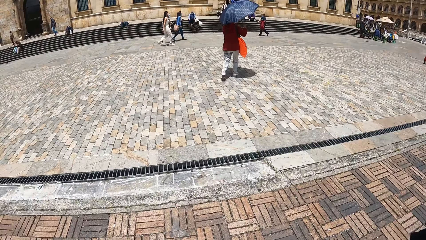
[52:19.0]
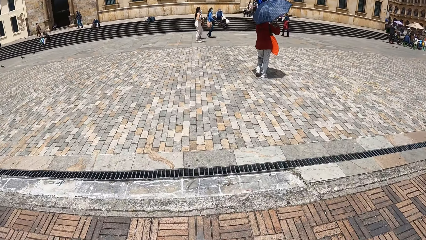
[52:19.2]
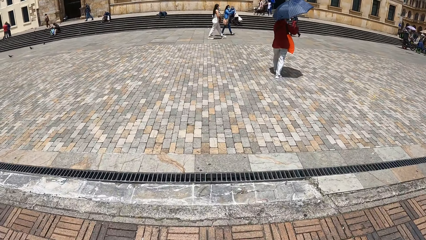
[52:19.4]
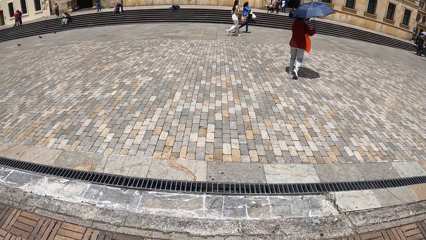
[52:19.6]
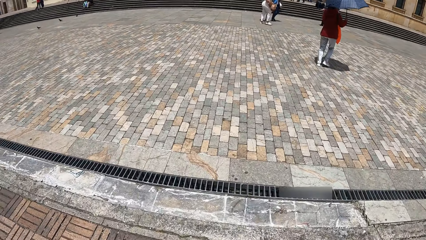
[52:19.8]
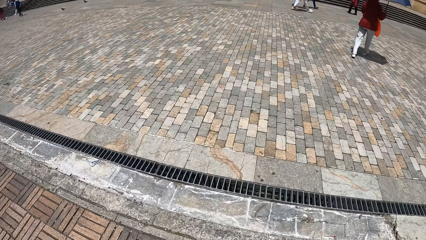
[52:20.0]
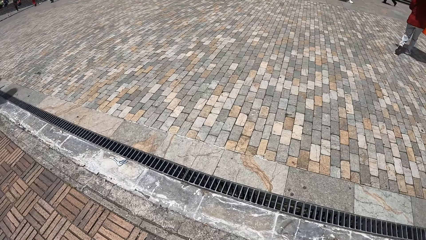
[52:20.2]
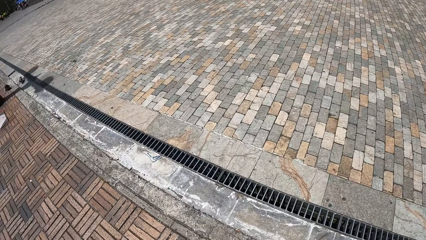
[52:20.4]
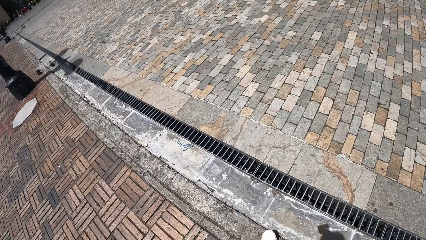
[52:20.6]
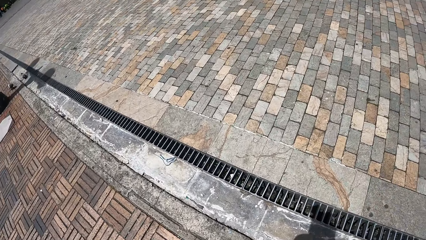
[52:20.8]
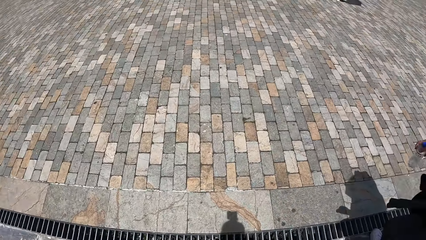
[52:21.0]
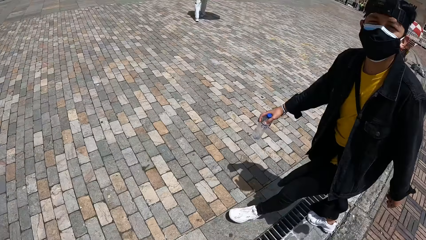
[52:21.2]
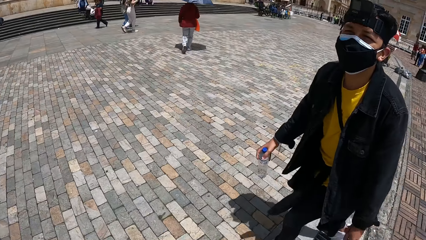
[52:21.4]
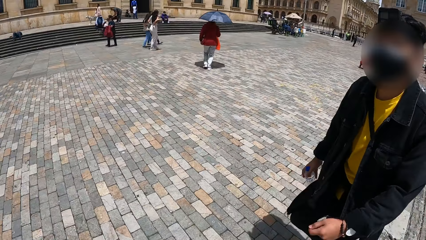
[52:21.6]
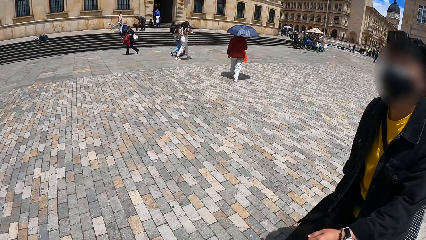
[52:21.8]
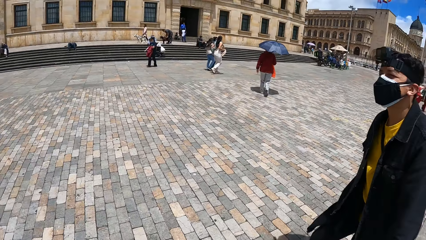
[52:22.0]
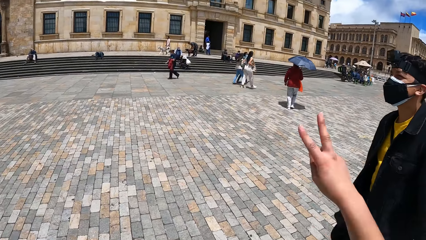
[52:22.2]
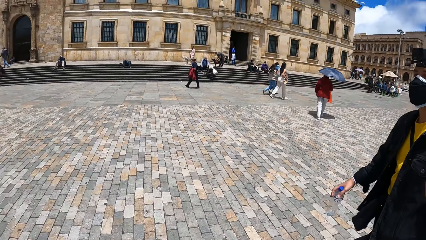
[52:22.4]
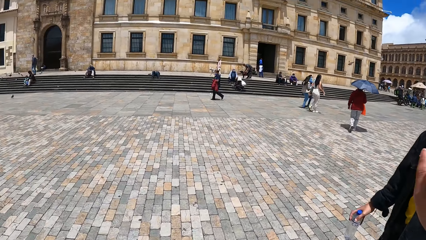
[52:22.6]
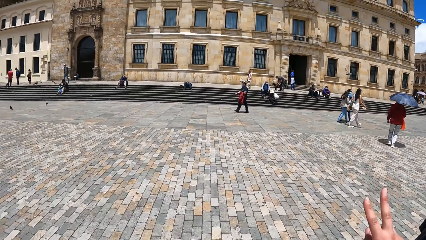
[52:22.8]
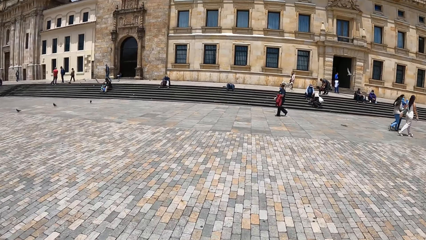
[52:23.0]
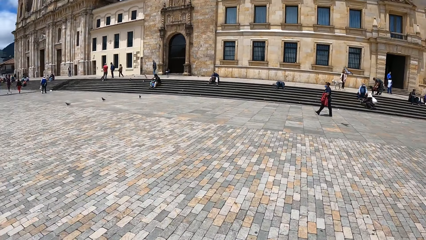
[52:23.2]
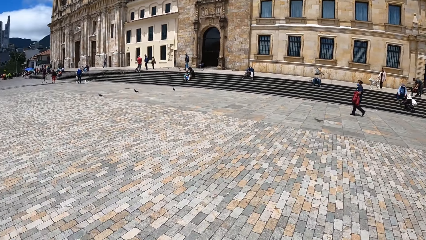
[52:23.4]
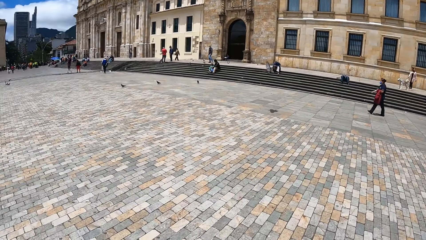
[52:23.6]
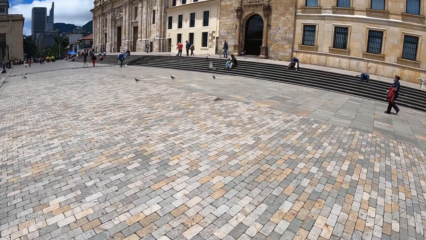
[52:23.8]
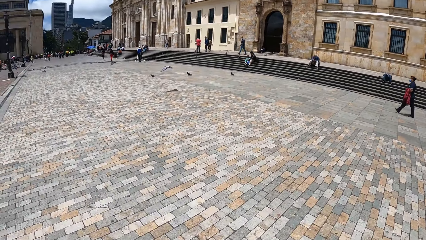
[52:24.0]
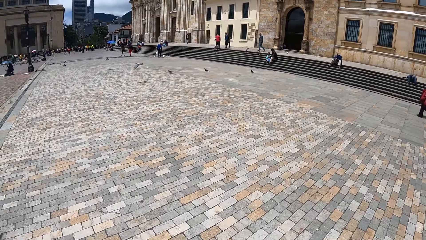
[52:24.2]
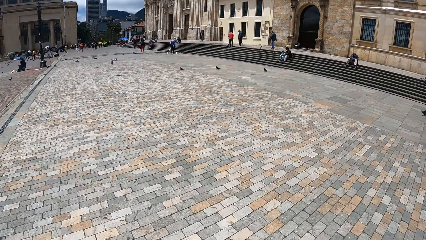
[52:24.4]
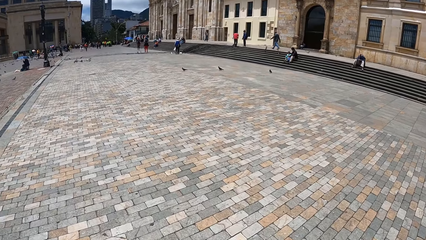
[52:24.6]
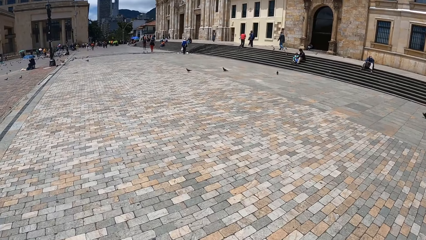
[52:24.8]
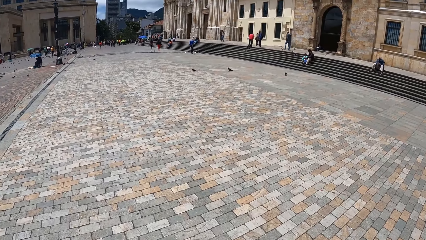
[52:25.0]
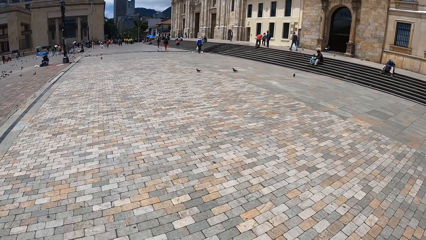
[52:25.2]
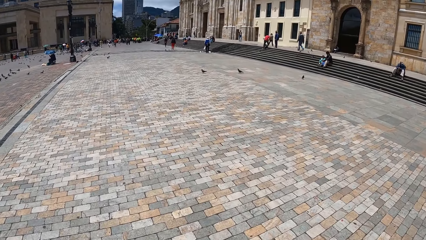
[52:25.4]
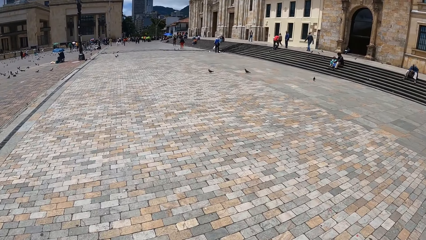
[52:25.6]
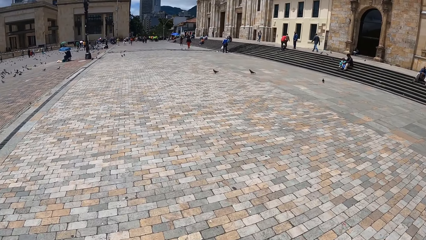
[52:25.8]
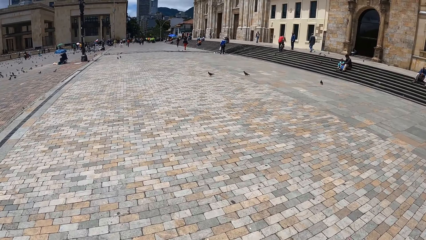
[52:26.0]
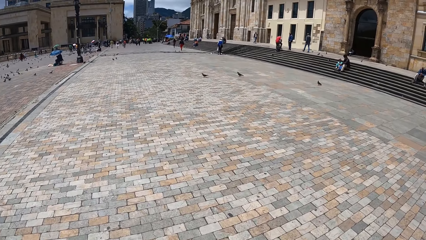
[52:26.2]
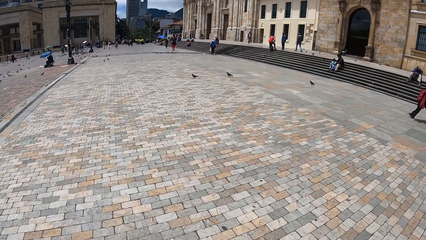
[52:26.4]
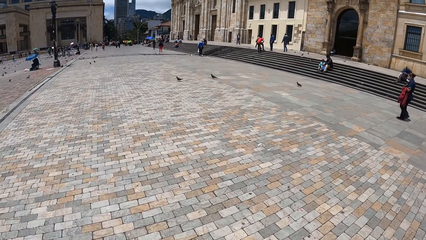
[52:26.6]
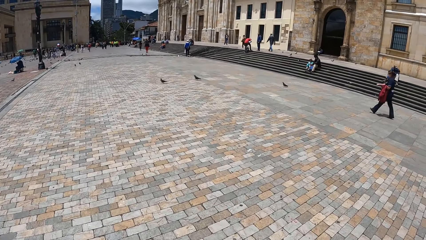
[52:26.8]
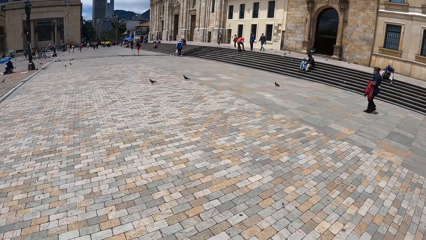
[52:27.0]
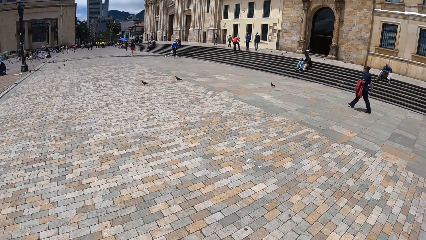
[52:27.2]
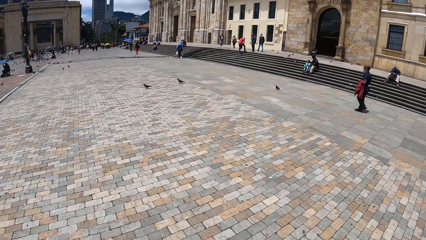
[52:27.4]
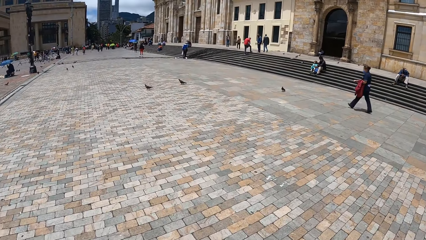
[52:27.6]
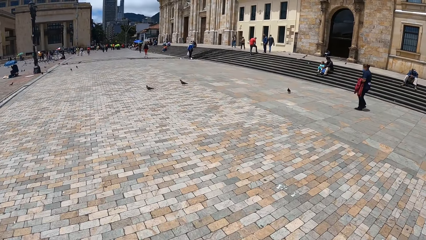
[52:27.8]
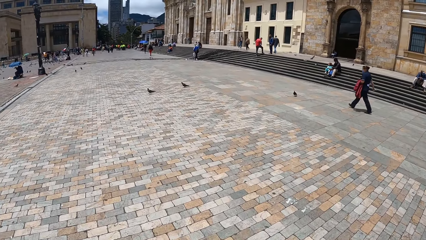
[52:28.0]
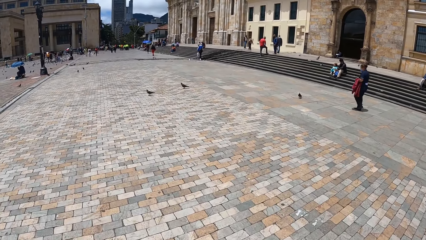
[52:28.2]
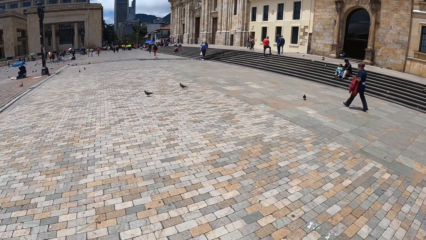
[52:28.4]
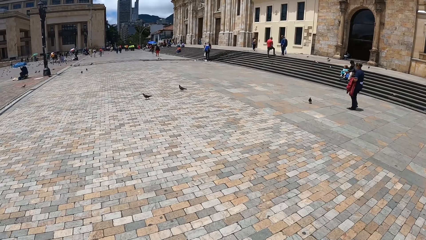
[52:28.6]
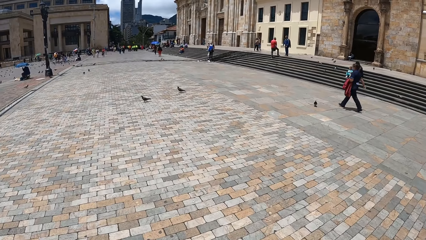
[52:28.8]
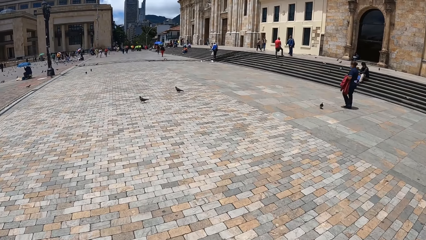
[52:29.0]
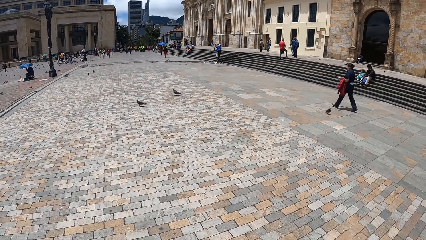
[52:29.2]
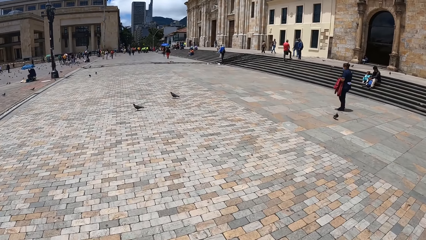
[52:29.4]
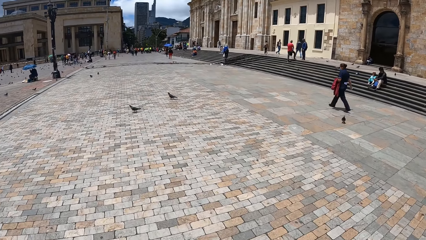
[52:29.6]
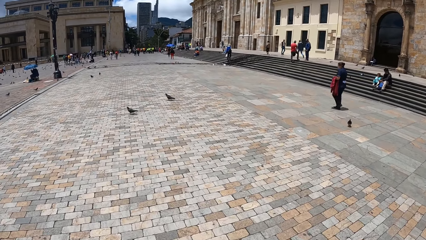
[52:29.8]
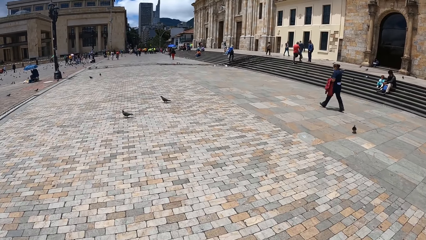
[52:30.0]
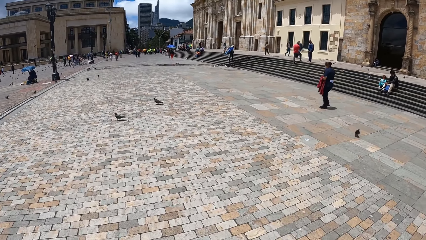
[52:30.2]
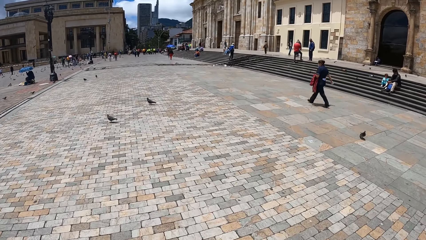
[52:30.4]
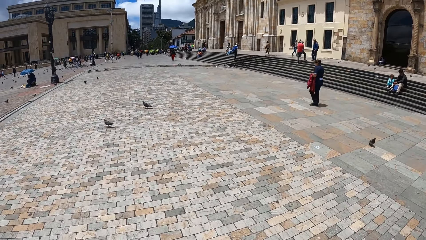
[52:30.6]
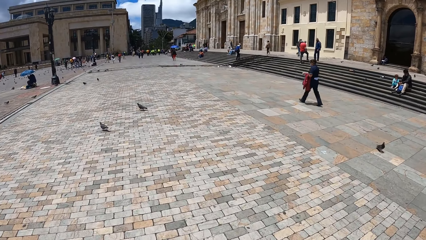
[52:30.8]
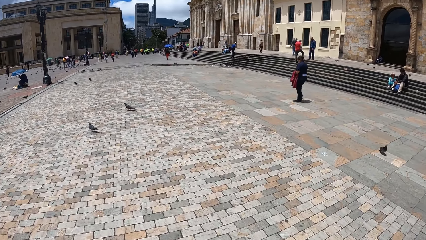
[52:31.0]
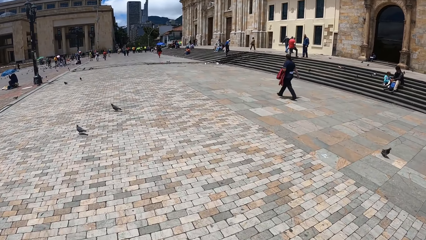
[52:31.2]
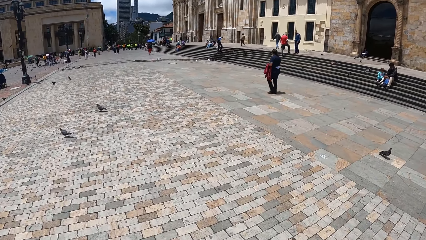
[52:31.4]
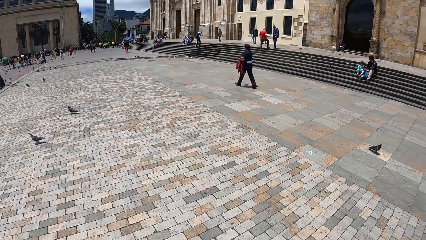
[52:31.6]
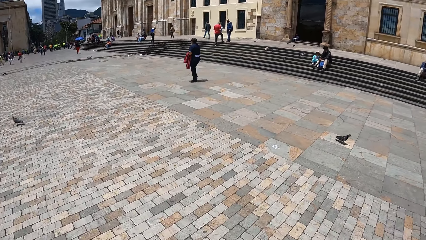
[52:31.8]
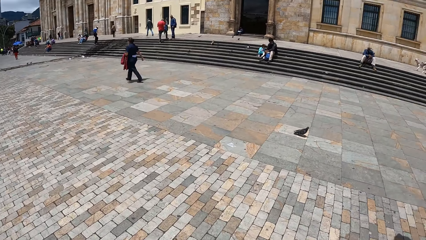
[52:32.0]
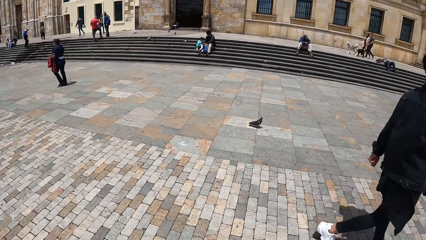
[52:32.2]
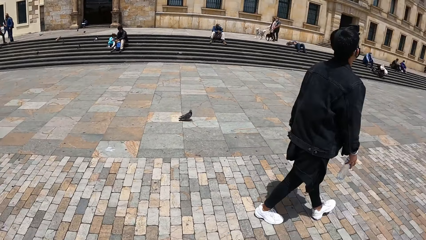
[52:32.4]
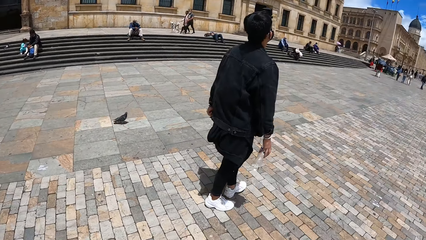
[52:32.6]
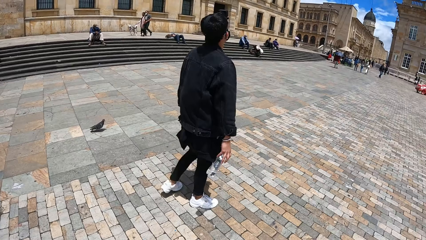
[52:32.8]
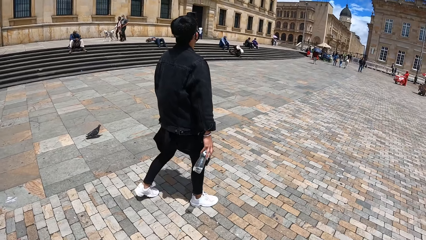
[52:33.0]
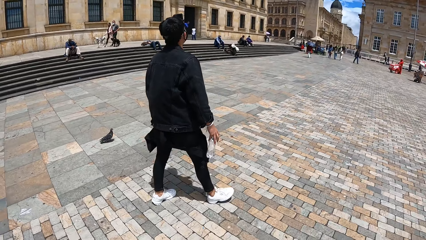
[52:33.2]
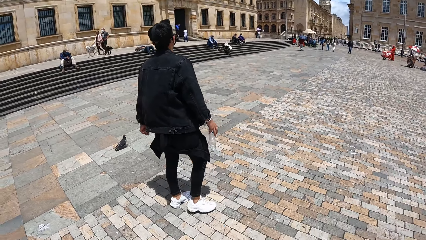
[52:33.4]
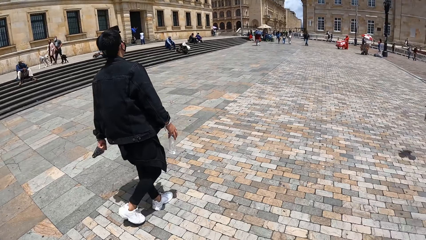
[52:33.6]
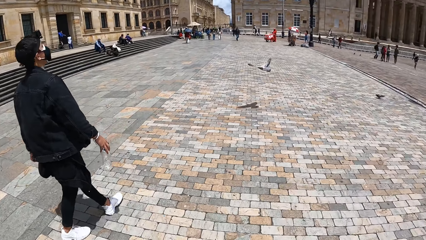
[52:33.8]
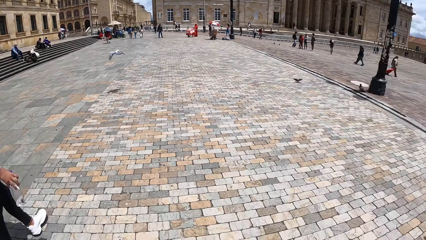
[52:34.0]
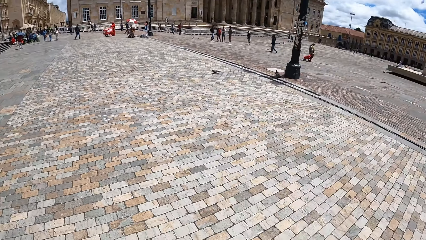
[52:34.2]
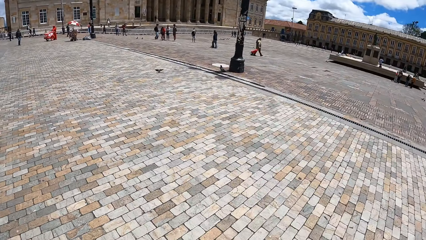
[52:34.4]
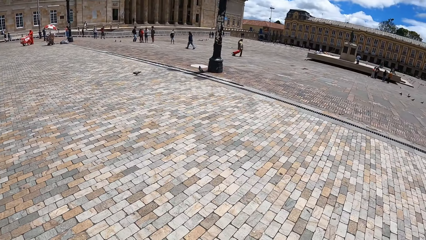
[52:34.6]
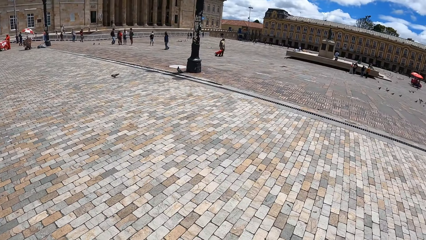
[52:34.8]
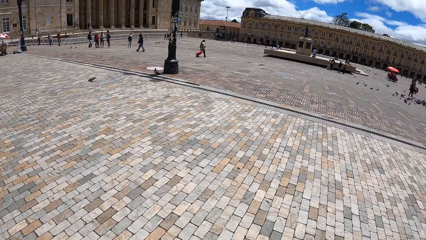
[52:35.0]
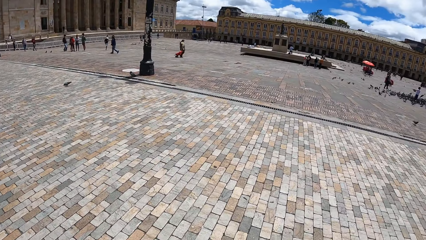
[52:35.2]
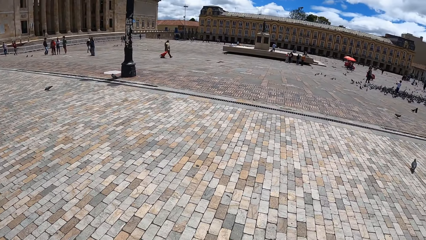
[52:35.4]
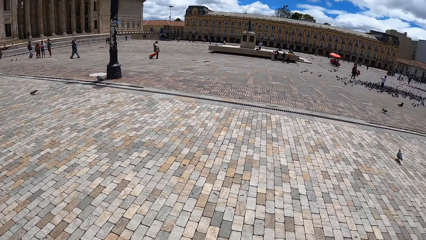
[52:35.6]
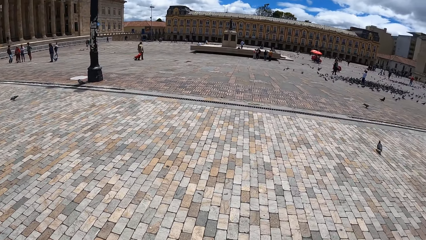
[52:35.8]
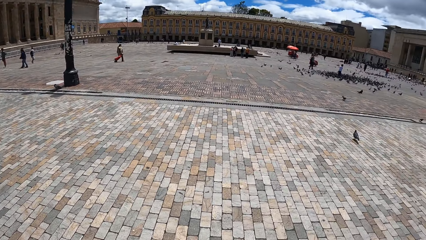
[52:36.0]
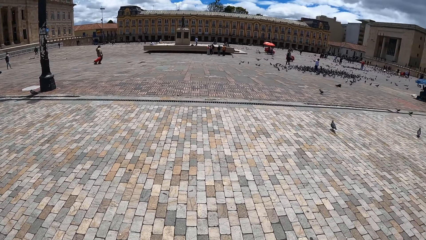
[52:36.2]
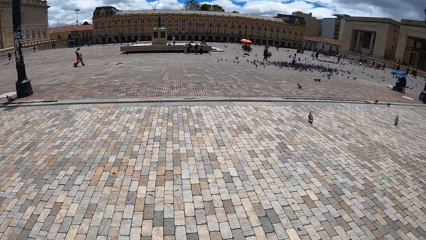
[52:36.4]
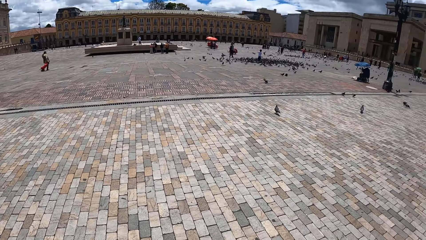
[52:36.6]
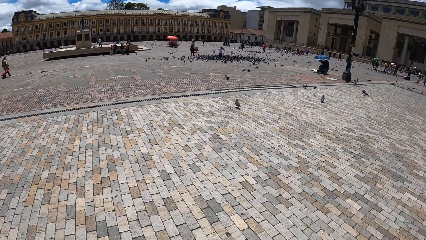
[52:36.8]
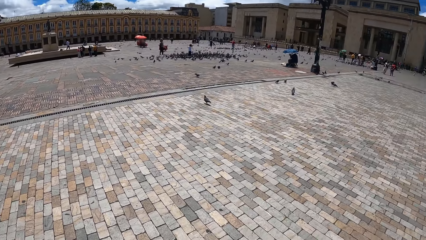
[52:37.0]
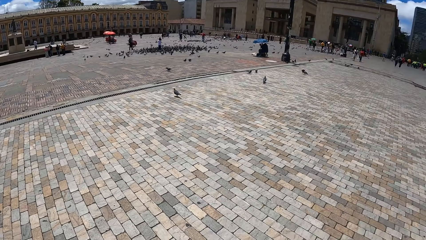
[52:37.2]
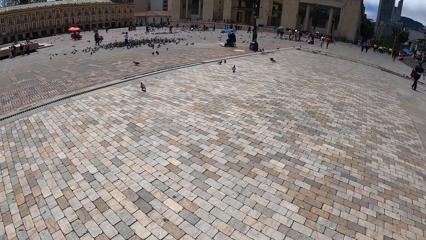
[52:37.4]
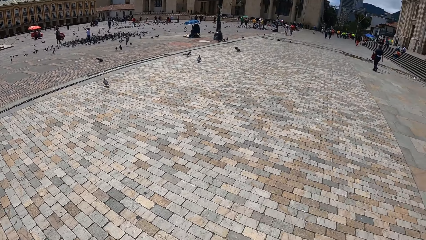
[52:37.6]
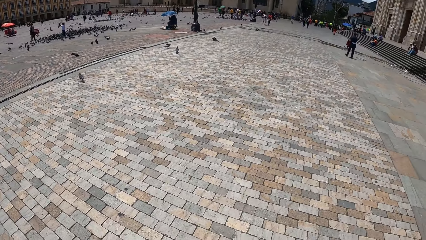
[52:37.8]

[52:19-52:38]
The camera wearer stares at the ground. He raises his right hand. He interacts with a man. He stares at the ground. The man stares at the building. The camera wearer stares at the building. He stares at the doves.
